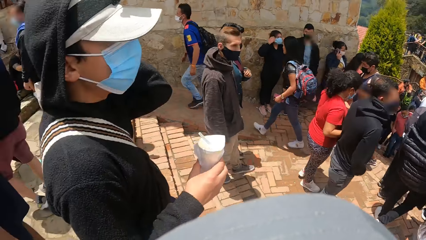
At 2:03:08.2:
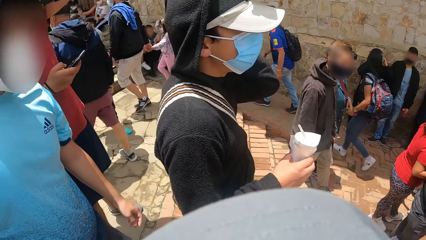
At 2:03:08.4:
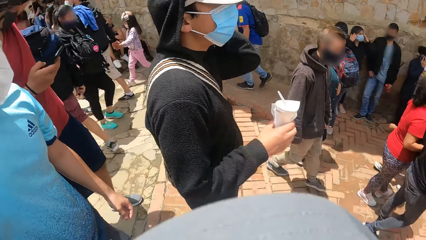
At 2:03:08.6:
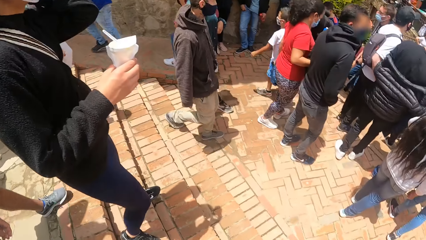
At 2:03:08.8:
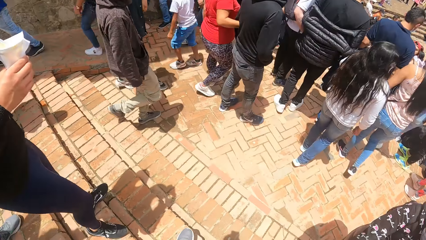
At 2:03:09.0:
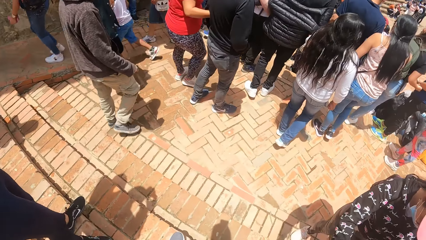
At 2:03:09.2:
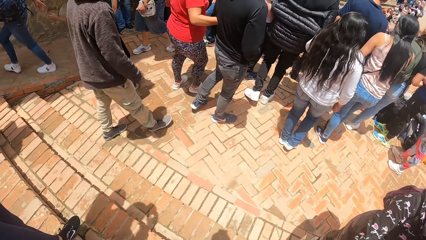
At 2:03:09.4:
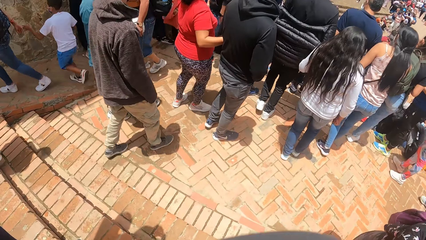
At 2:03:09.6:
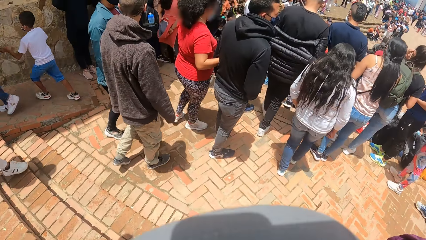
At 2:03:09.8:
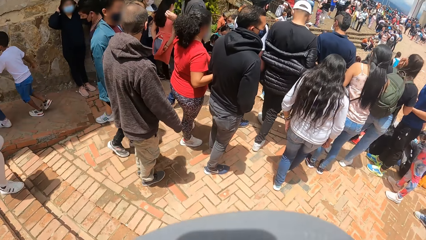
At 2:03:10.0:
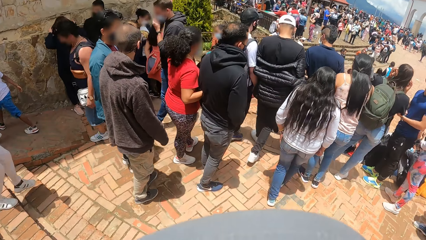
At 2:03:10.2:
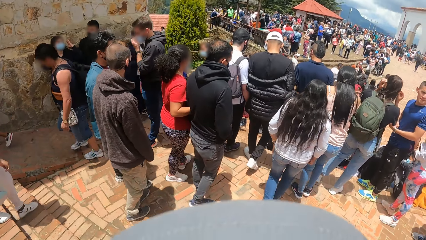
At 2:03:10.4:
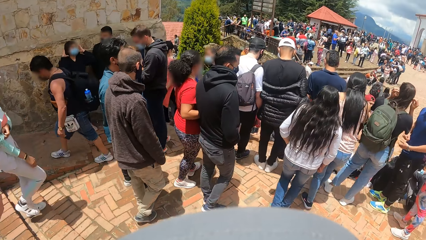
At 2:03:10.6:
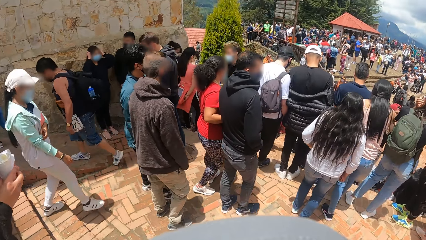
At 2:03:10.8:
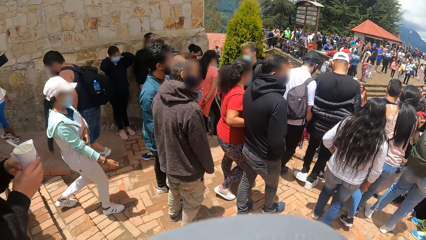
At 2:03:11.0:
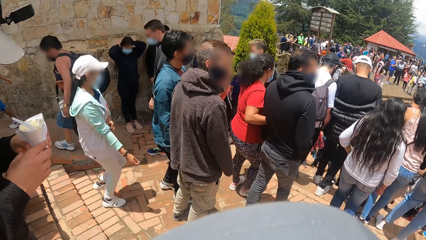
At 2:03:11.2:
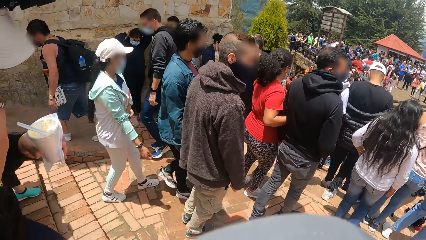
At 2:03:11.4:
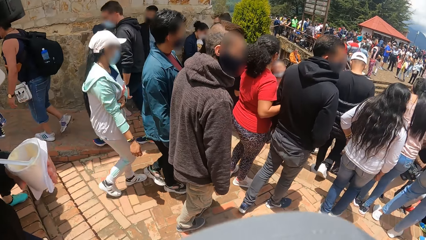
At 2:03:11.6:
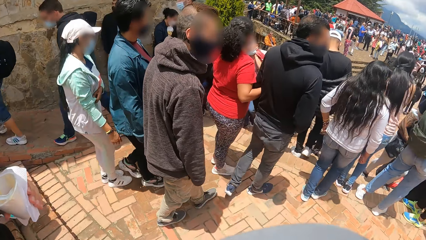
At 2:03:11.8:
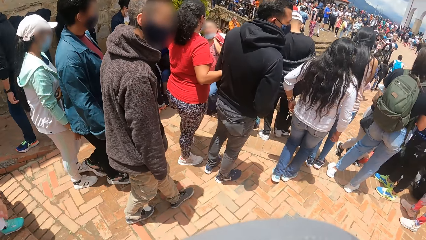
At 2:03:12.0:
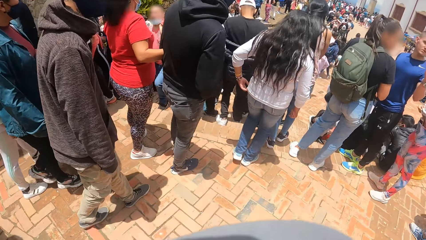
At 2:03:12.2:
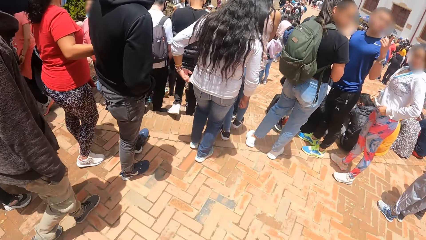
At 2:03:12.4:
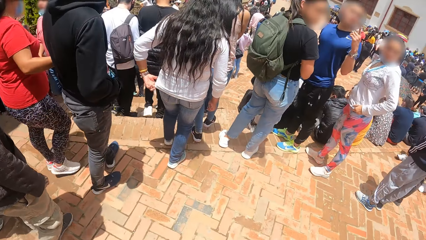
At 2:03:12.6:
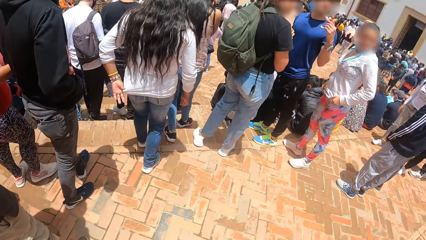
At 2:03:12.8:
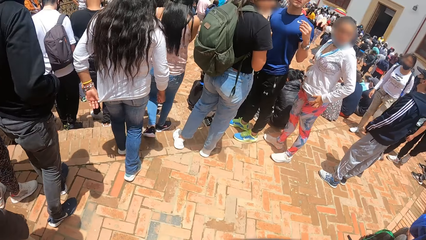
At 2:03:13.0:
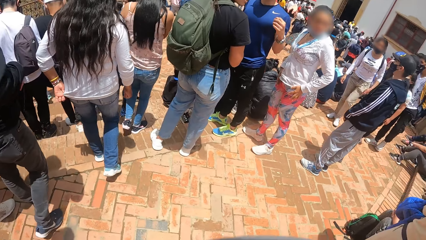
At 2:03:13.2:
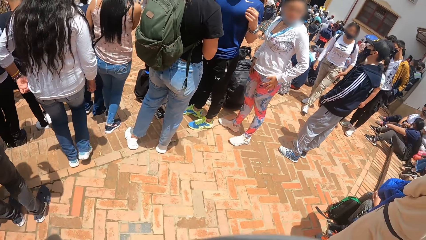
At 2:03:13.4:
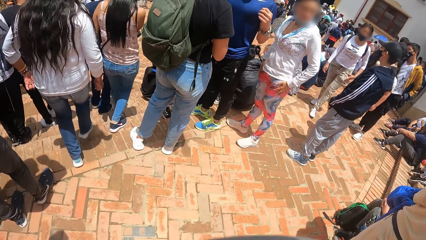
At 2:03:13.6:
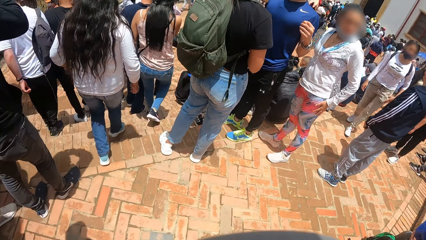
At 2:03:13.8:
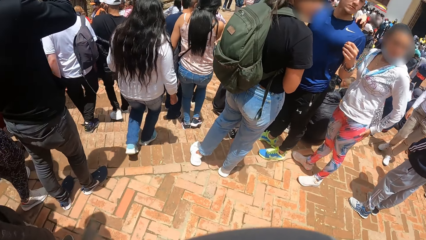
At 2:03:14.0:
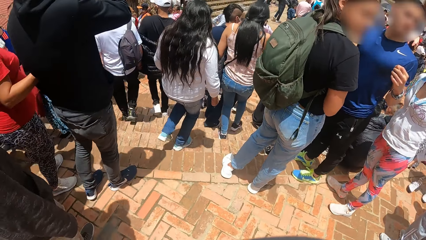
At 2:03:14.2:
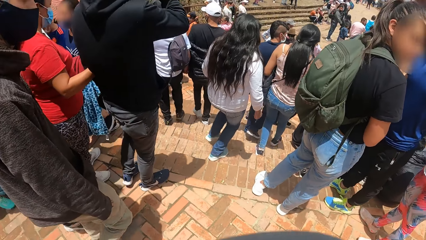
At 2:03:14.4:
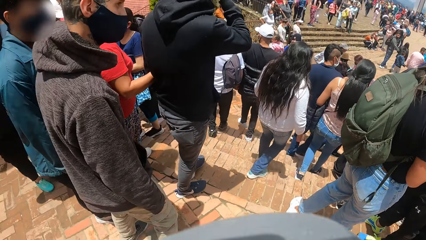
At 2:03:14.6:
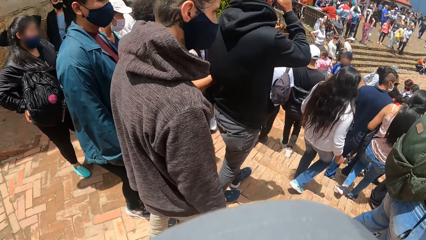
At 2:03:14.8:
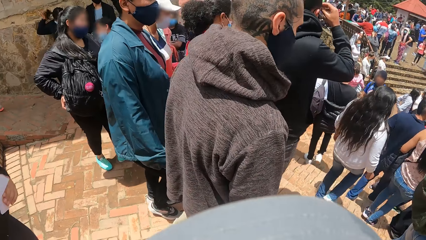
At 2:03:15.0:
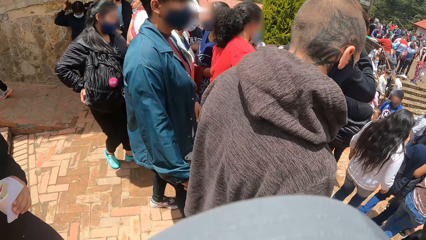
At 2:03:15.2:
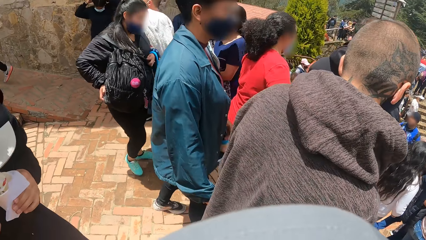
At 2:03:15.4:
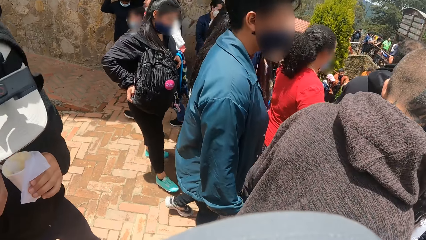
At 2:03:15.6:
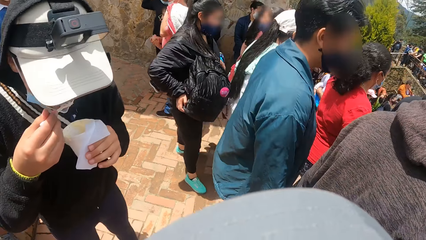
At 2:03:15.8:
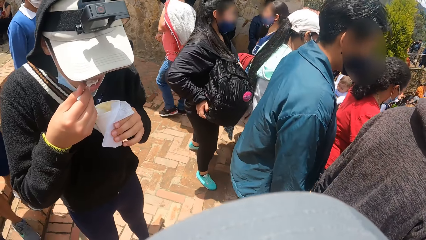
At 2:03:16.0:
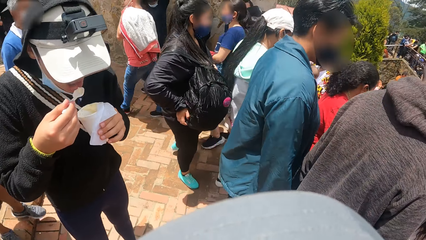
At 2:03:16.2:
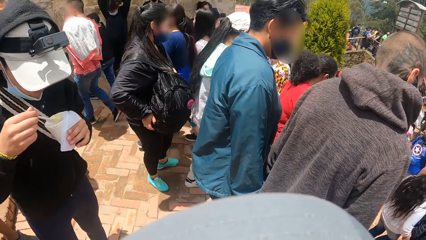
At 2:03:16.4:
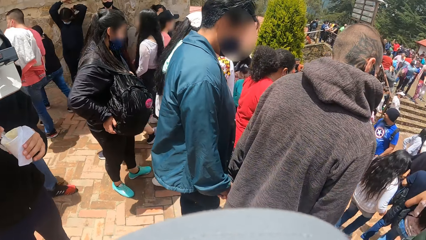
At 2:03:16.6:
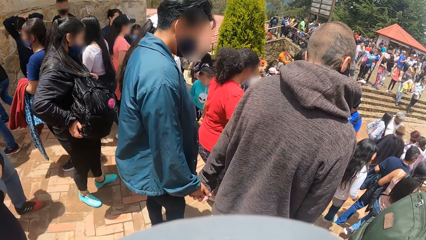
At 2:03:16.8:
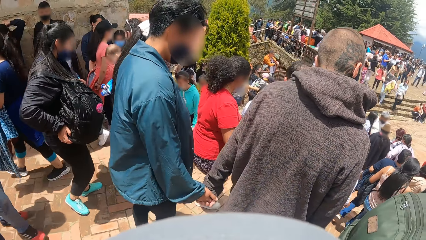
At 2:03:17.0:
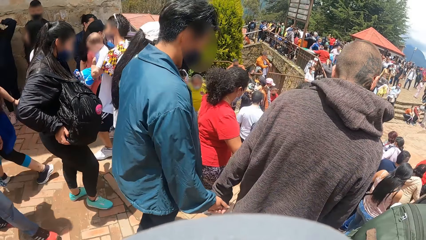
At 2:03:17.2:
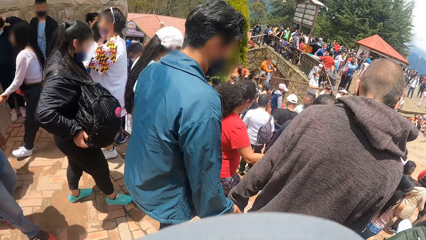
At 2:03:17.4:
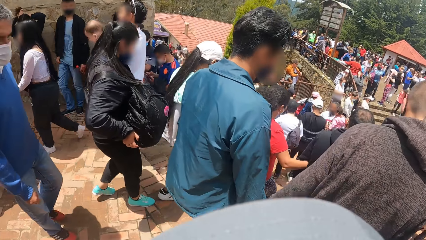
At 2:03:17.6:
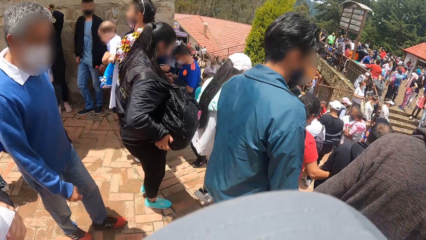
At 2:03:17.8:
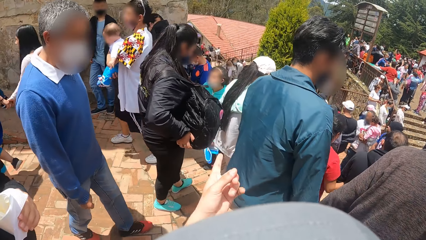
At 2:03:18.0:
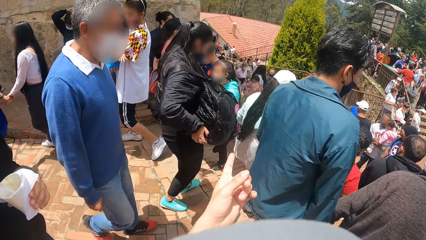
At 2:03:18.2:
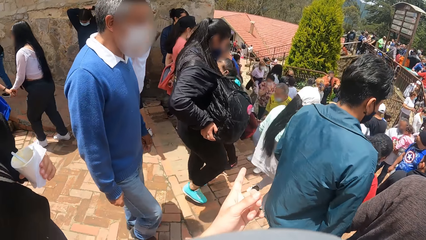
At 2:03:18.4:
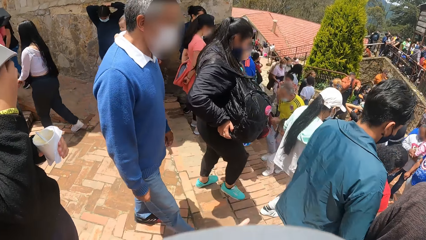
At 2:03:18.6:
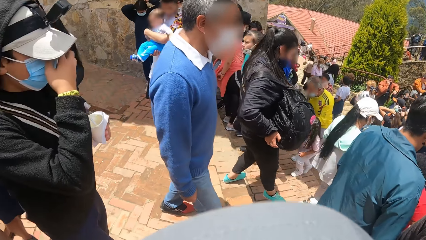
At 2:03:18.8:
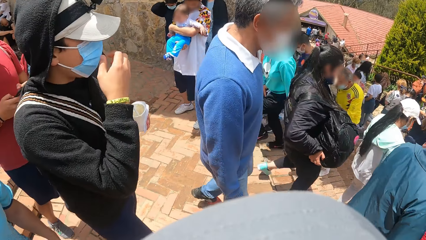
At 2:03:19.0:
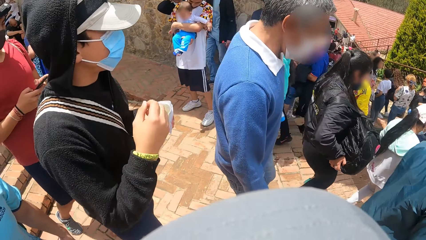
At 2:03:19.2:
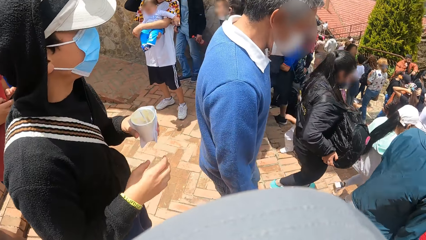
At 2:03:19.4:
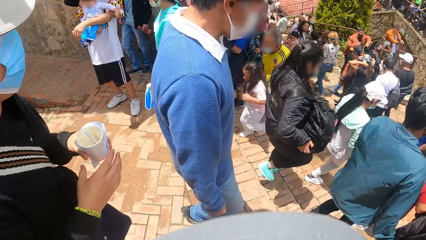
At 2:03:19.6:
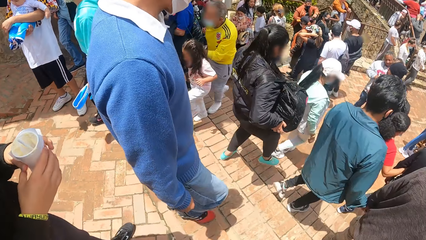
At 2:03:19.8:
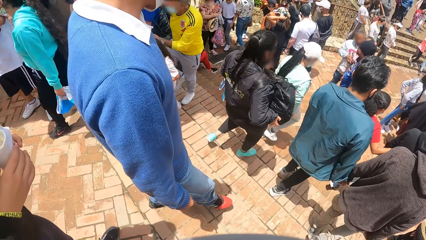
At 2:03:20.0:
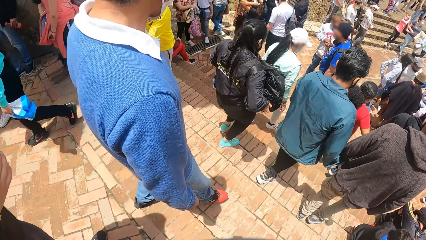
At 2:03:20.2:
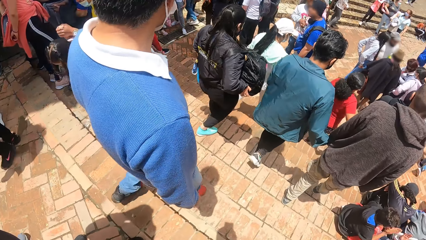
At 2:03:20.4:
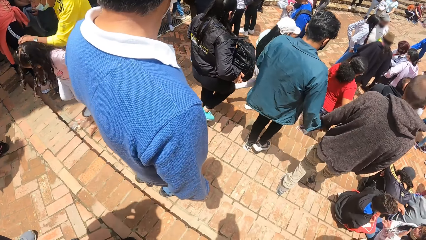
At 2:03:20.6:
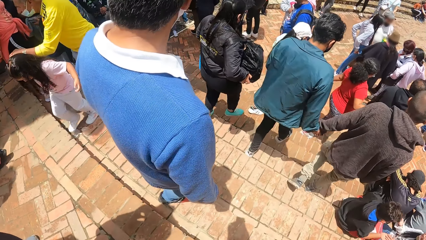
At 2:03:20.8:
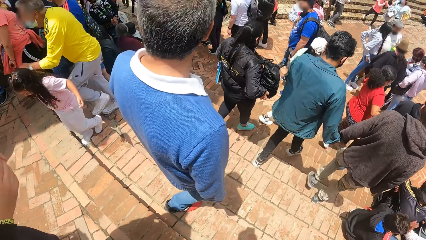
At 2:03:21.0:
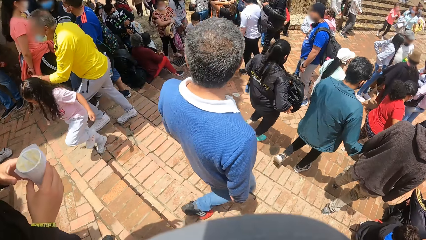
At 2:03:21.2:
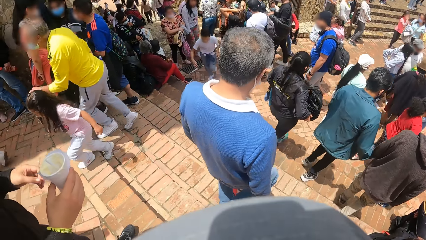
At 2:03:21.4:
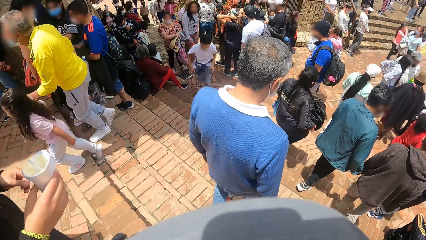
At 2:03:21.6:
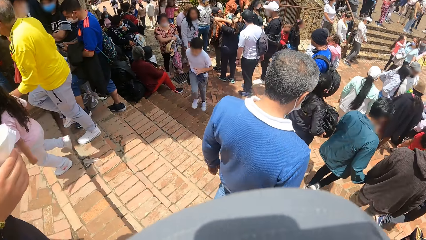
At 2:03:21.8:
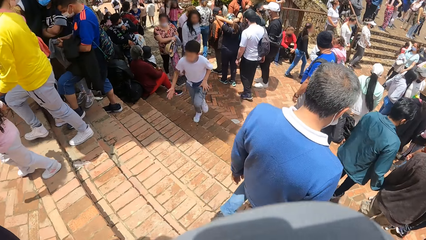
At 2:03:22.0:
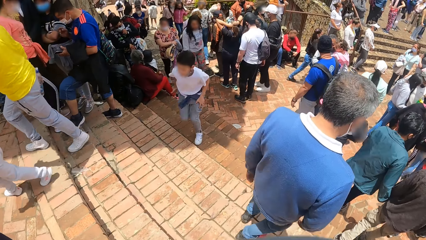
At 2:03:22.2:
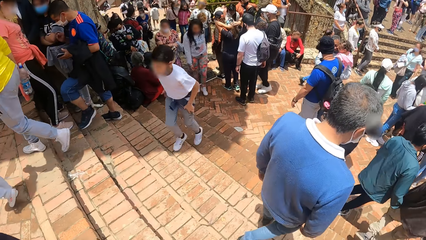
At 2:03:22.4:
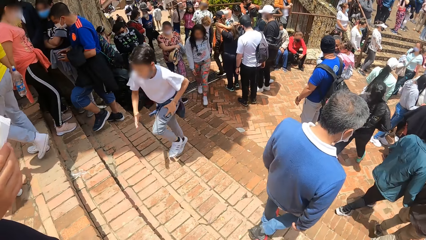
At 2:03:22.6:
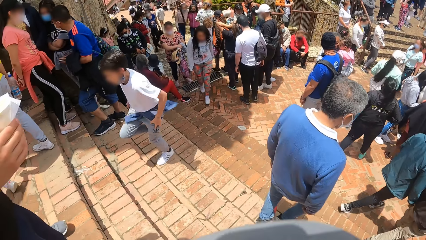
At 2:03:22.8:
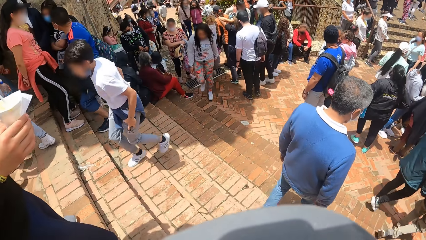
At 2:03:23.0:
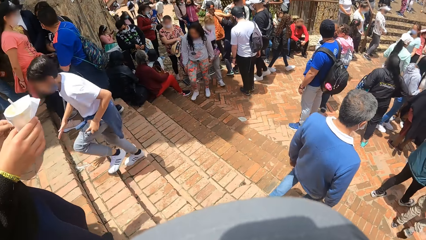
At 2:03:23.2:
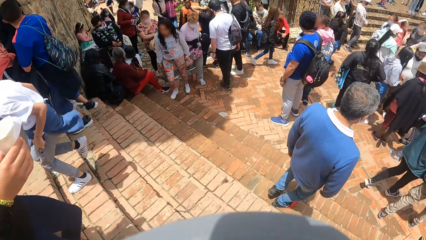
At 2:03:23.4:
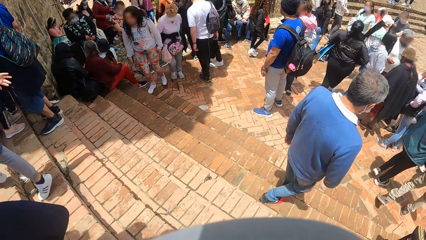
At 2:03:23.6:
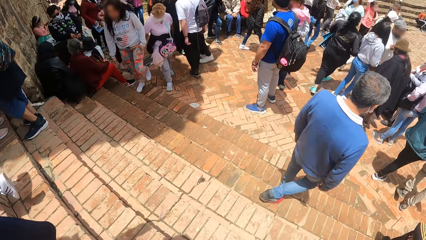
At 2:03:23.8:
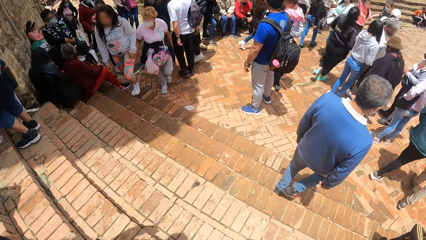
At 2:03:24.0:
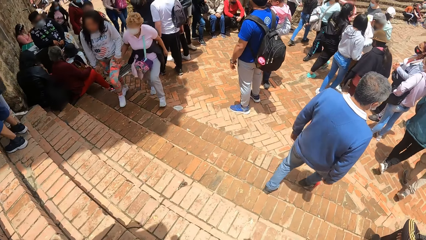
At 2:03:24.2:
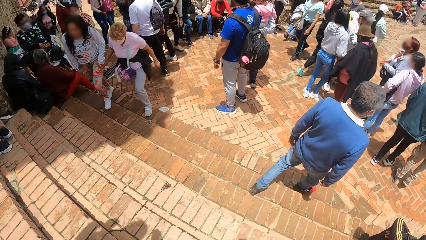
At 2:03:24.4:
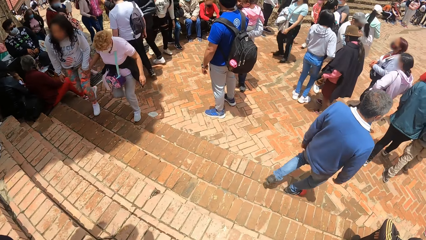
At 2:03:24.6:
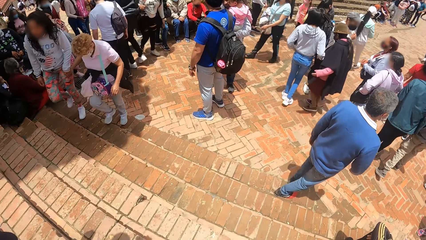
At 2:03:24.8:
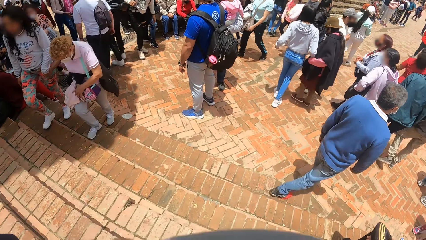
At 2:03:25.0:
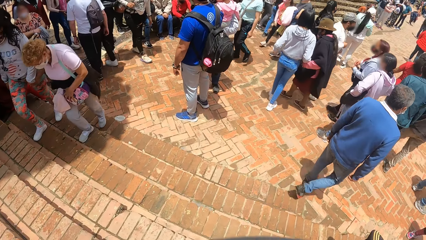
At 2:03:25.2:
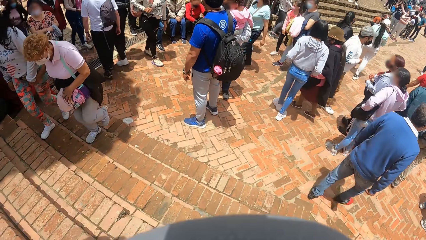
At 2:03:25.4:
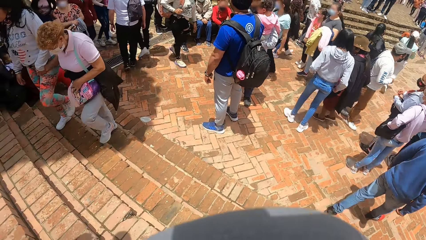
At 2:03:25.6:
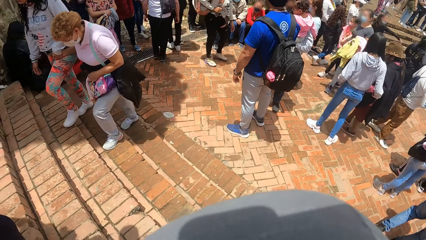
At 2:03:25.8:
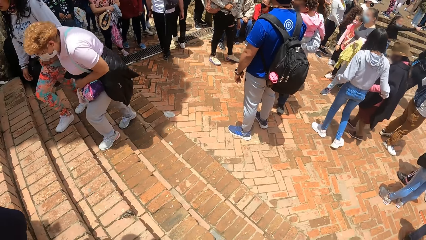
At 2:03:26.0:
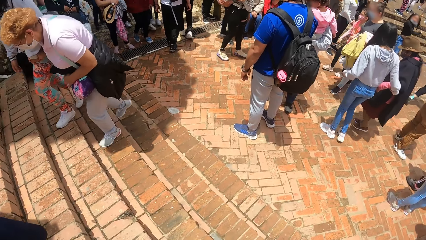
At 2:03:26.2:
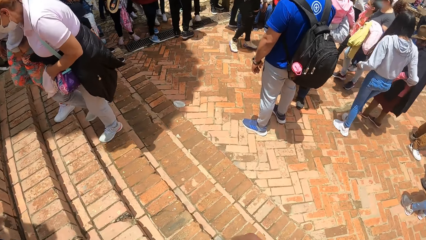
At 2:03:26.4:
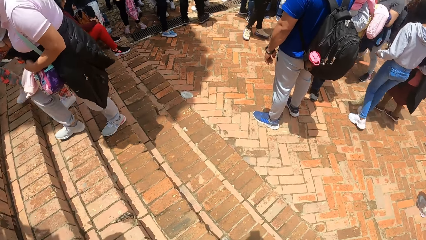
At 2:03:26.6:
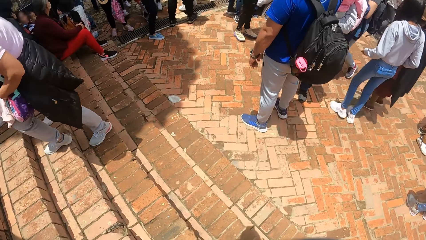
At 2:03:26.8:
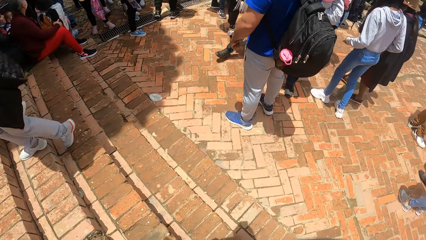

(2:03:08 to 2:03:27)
The camera wearer moves down a stairway on the road. A man moves down the stairway. The man eats ice cream from a cup in his left hand with a spoon in his right hand.
